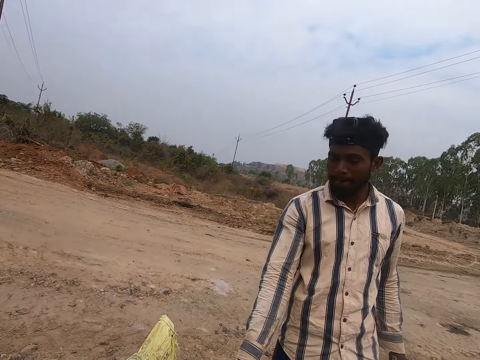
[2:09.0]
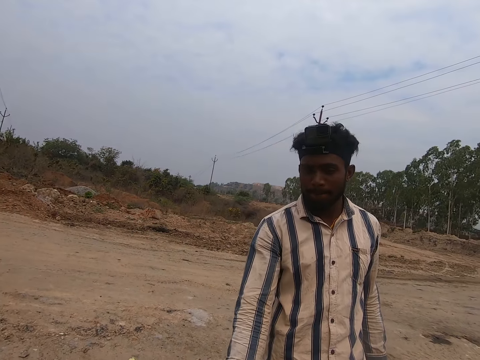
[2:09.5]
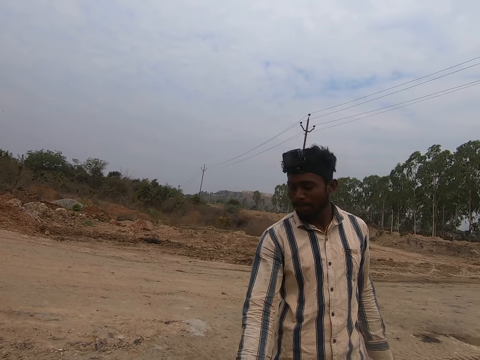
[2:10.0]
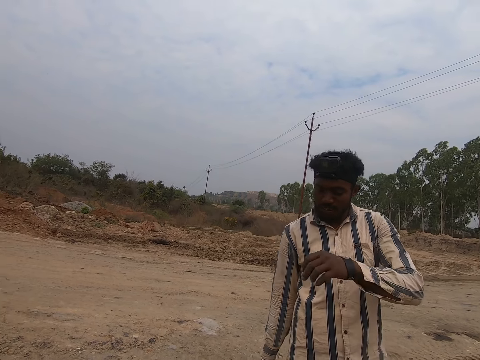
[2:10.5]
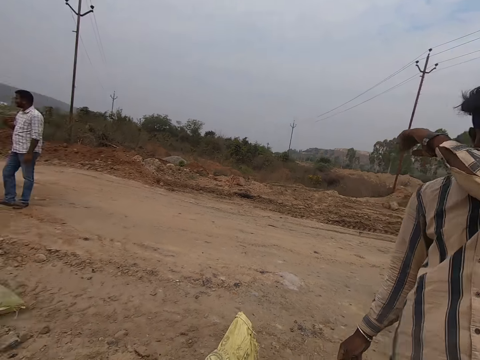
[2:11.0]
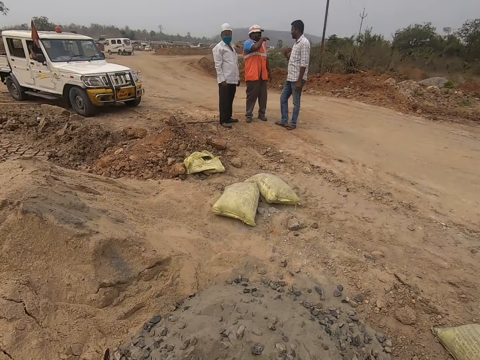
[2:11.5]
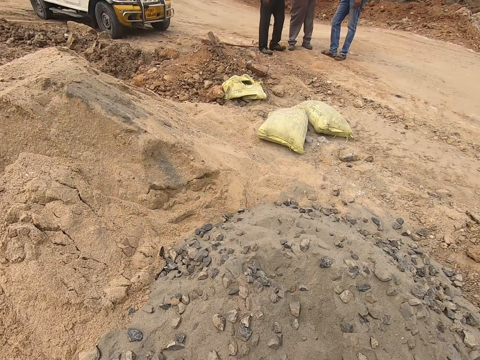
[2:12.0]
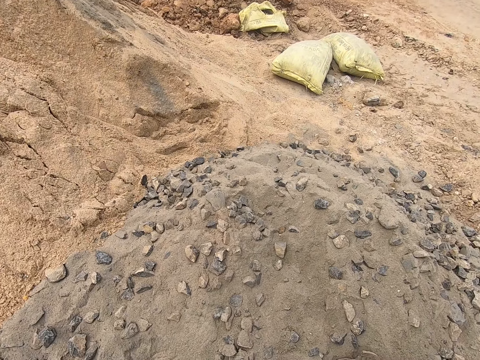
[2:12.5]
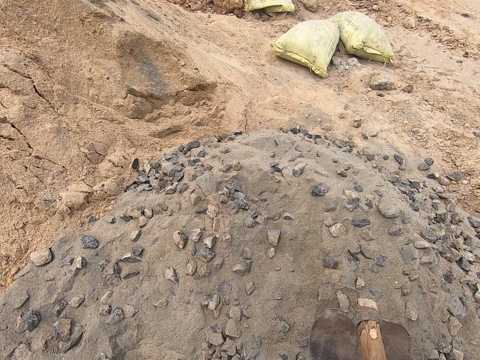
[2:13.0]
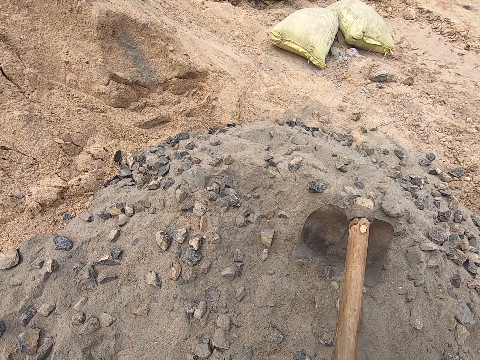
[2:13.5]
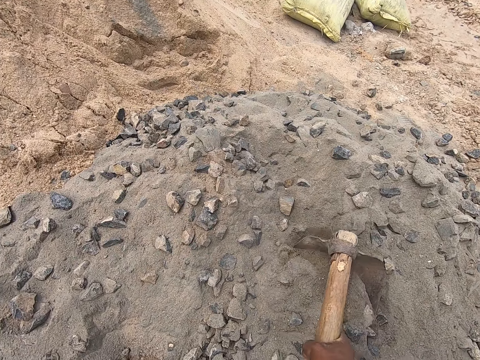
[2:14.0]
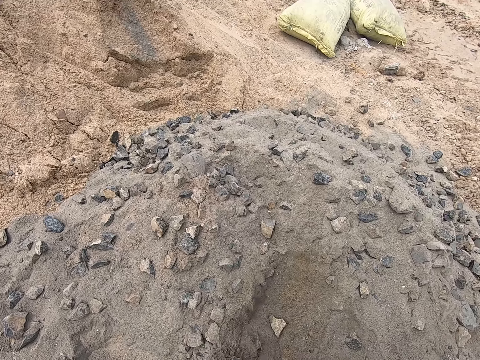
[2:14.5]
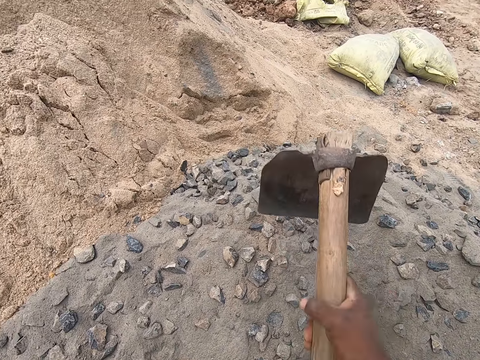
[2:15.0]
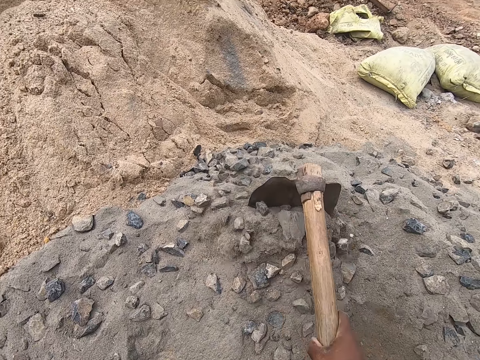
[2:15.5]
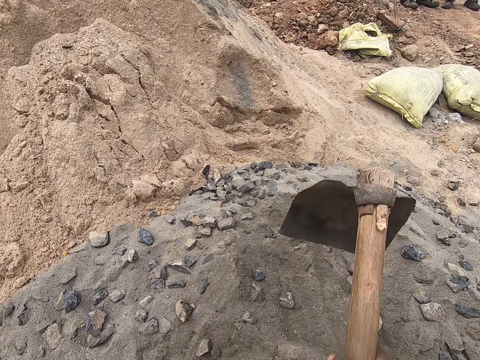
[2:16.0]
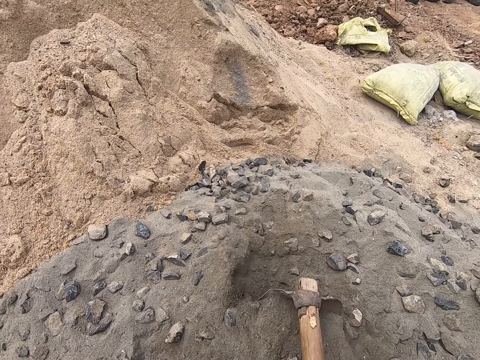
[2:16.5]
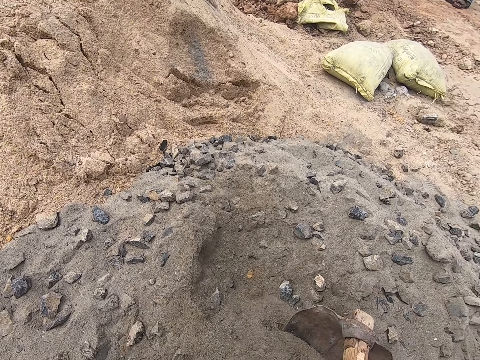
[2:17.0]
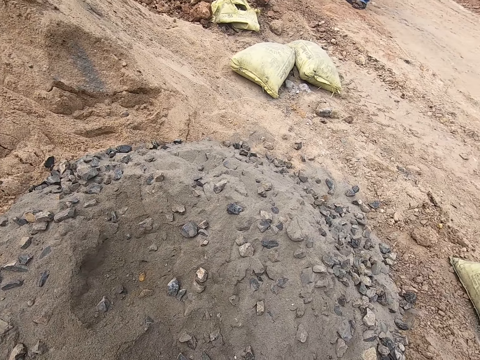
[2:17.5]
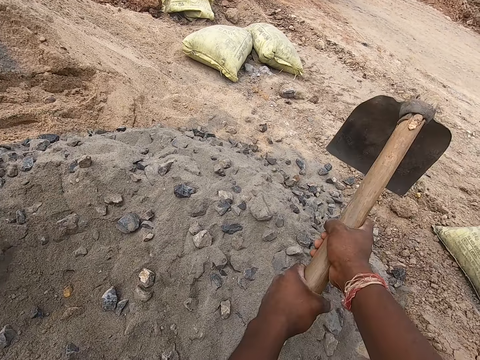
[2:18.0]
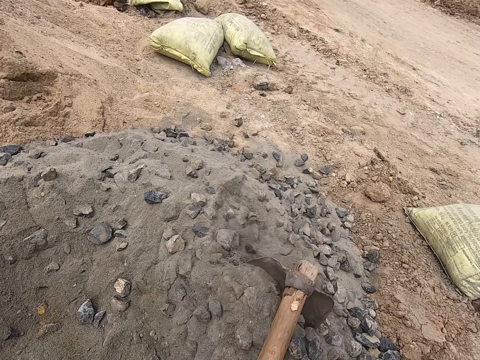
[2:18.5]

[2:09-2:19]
The camera wearer places gravel in the tray with the hoe. They converse with a man.

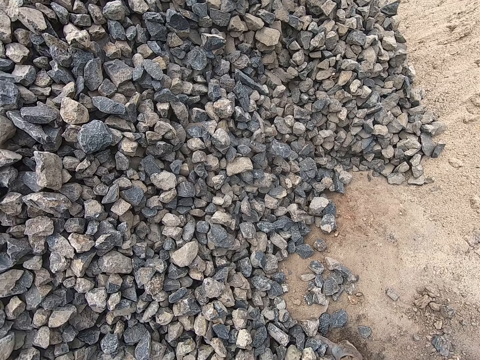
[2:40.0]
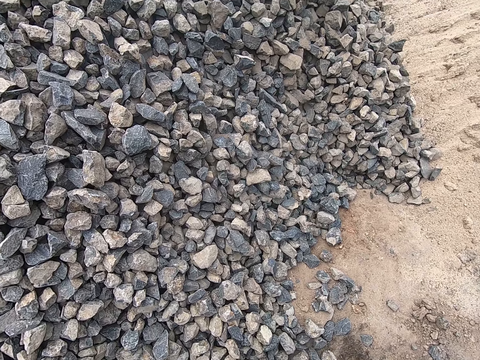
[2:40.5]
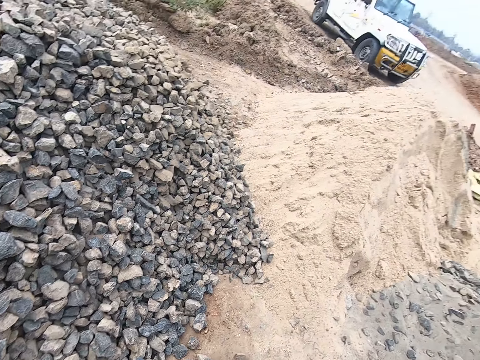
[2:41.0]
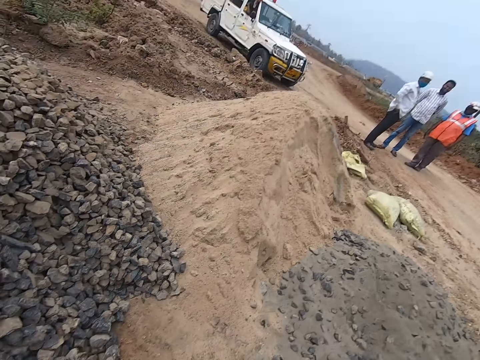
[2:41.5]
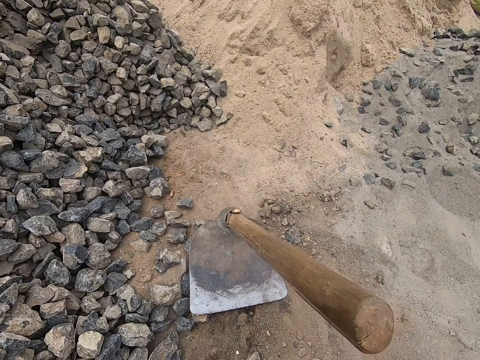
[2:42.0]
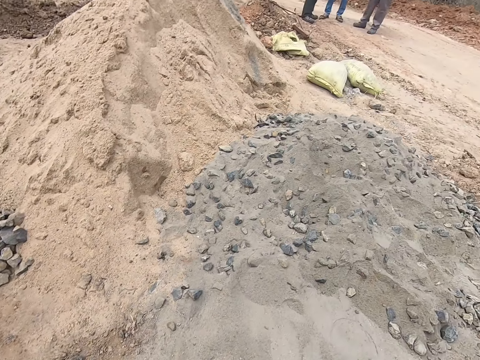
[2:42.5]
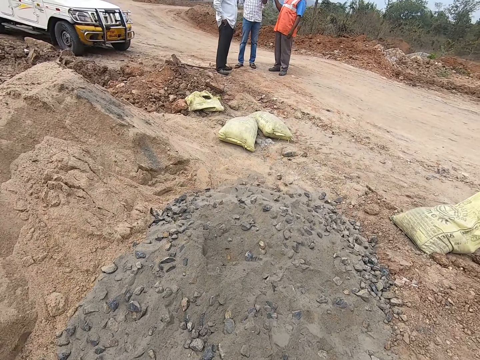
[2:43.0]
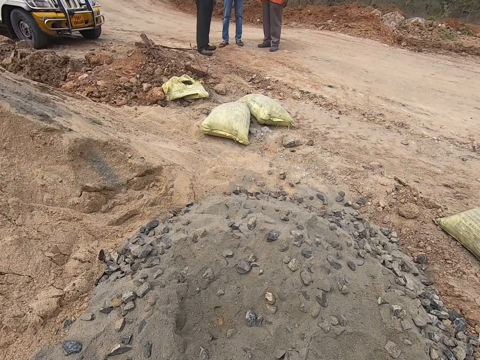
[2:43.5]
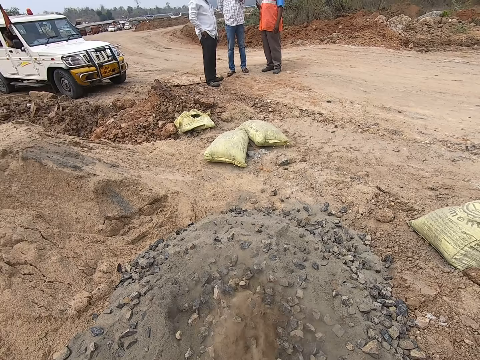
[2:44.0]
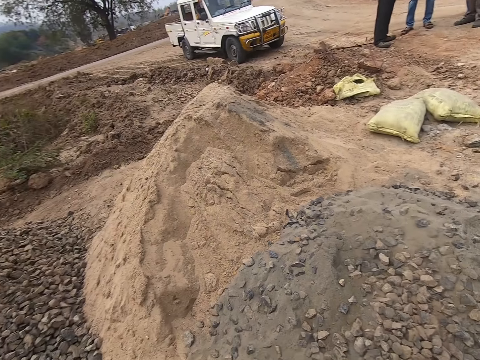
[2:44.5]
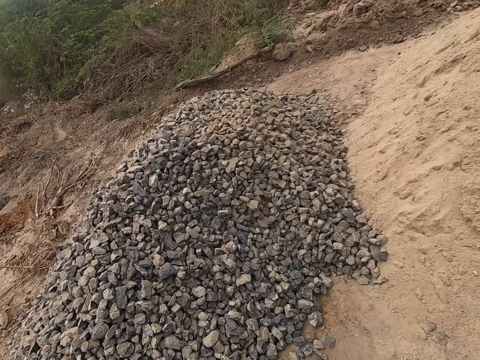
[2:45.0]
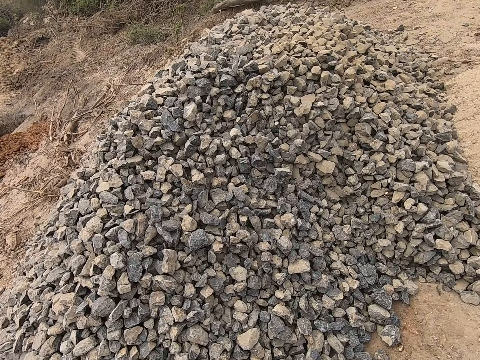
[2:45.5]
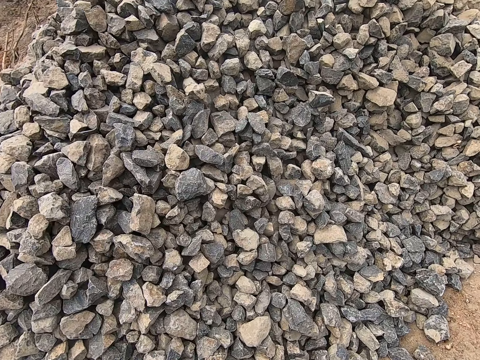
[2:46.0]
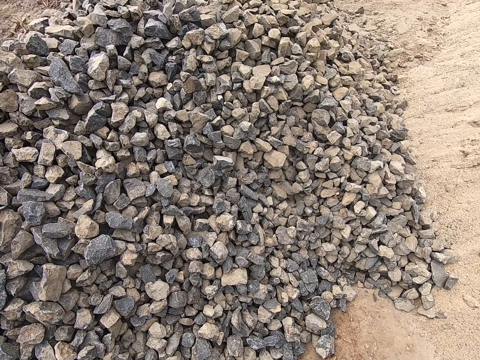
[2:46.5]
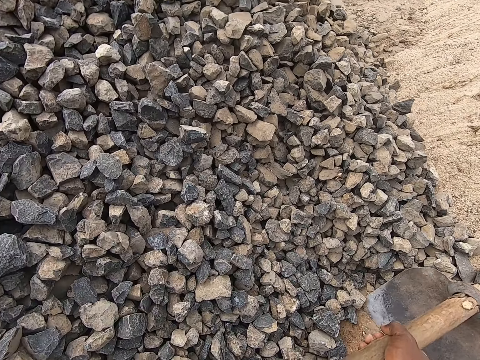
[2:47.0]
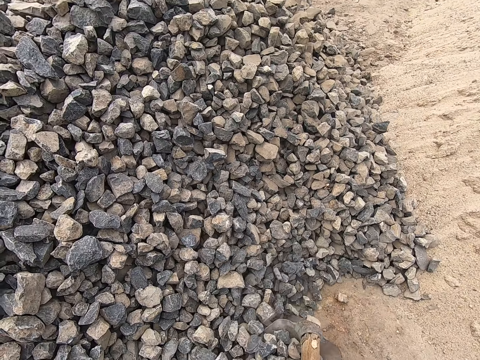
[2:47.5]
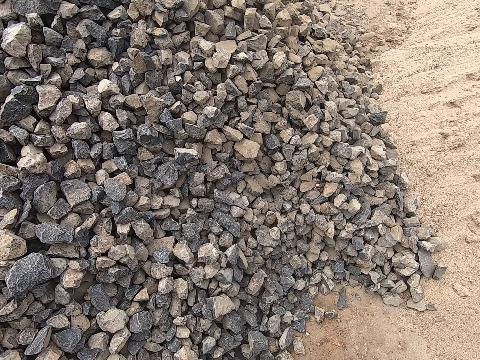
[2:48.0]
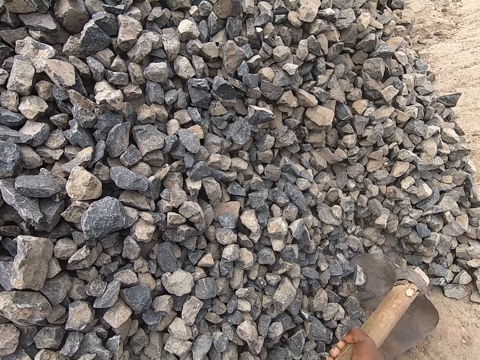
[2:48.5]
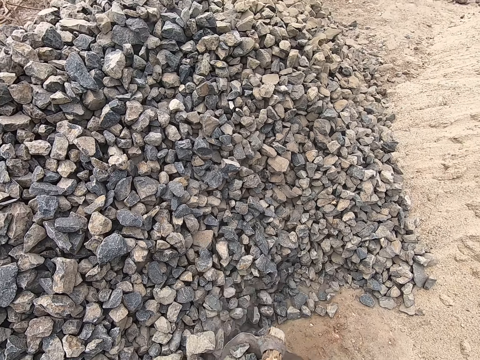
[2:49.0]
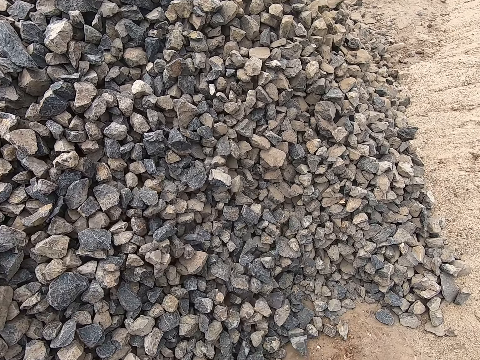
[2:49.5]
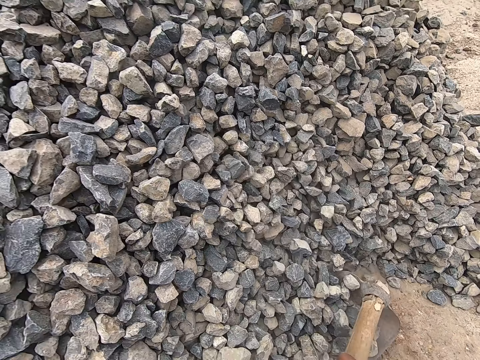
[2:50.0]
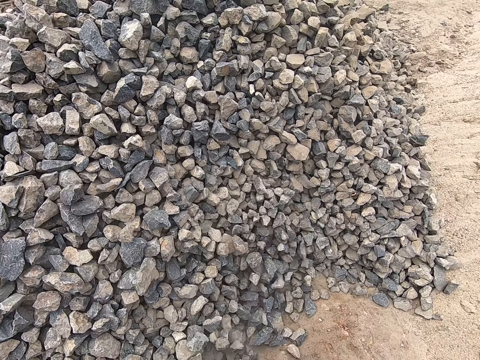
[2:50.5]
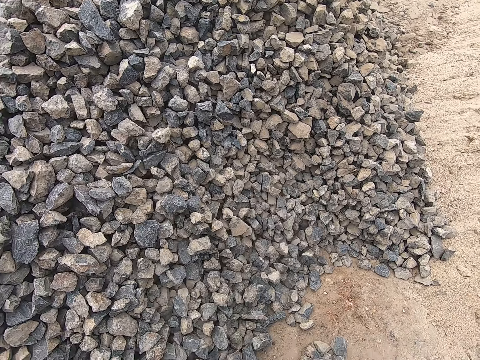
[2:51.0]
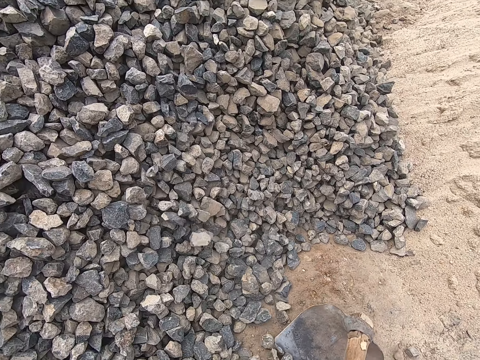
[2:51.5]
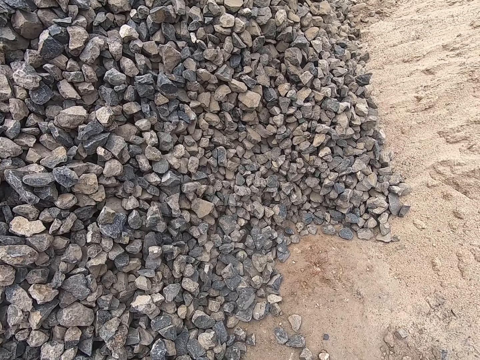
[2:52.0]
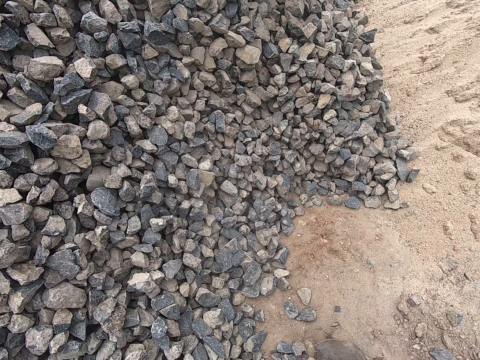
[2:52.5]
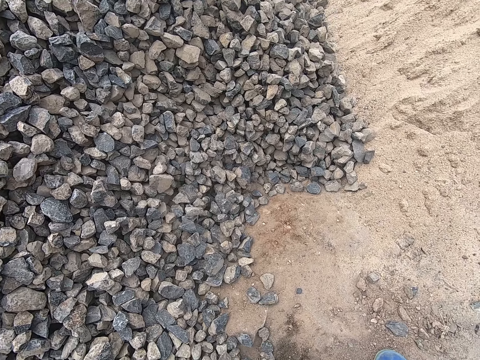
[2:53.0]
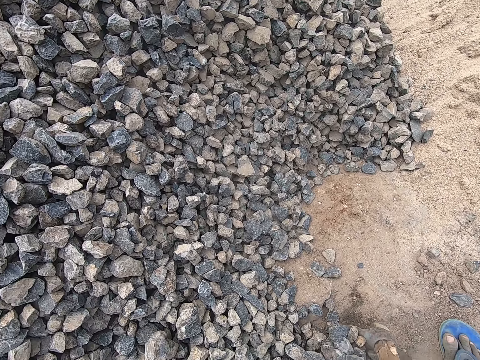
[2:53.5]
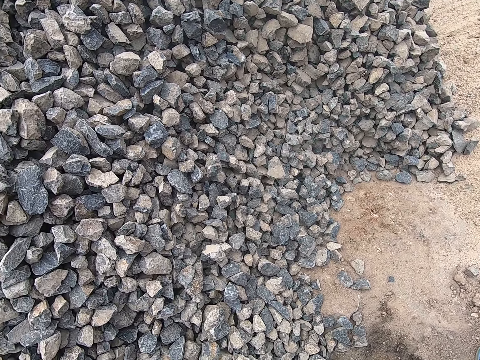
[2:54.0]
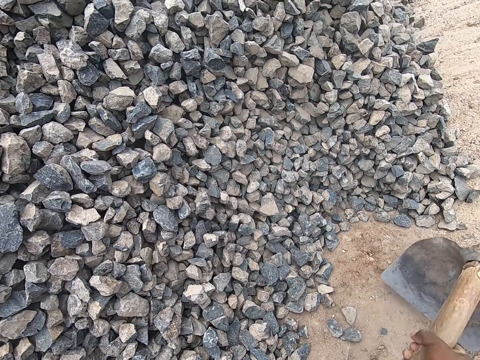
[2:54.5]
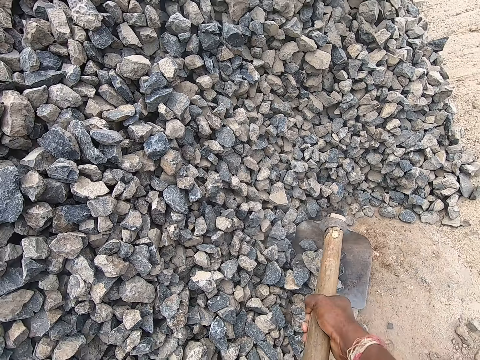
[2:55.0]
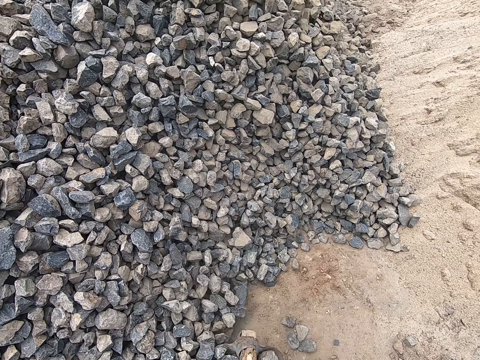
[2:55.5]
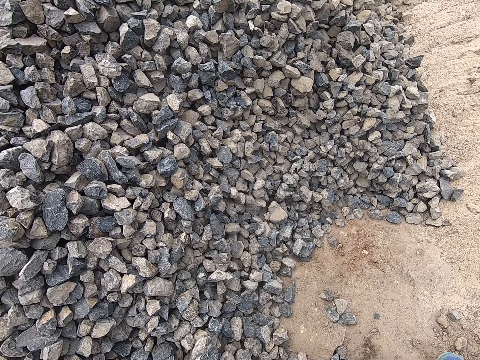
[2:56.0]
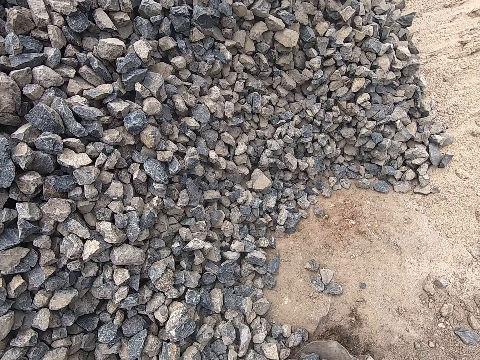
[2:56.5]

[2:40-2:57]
The camera wearer places the hoe on the ground. They walk around the area. They place gravel in cement. They turn around the area. They place gravel in the tray with the hoe. They move stones with the hoe.
